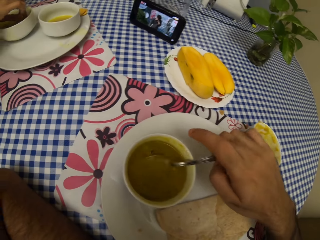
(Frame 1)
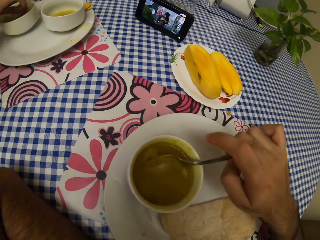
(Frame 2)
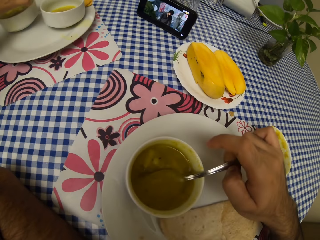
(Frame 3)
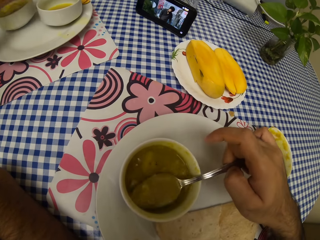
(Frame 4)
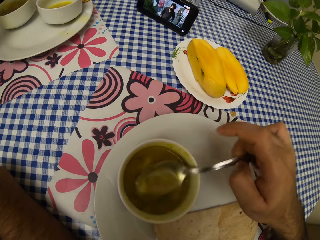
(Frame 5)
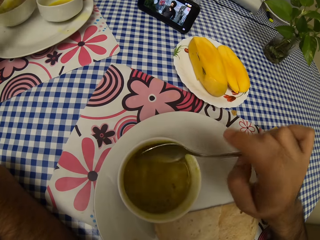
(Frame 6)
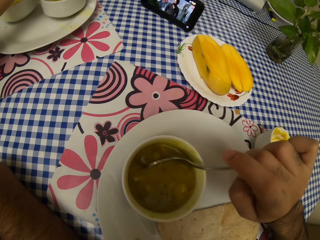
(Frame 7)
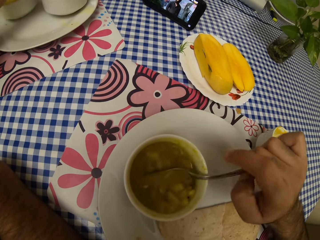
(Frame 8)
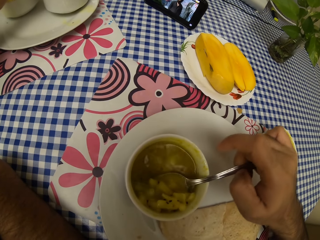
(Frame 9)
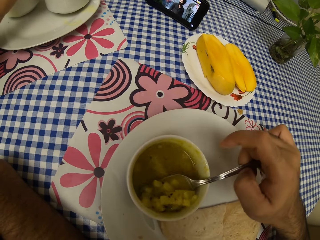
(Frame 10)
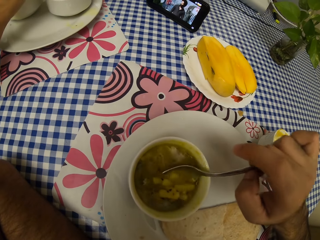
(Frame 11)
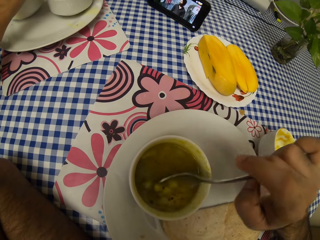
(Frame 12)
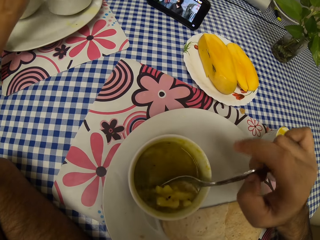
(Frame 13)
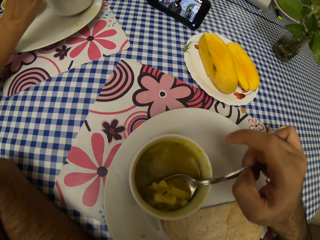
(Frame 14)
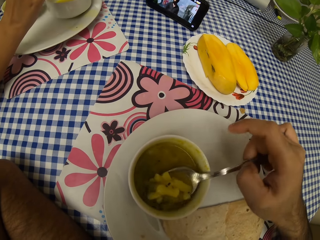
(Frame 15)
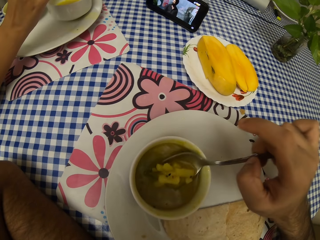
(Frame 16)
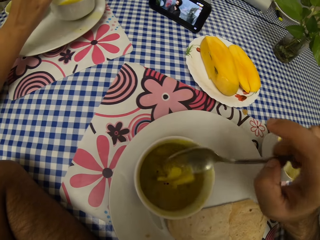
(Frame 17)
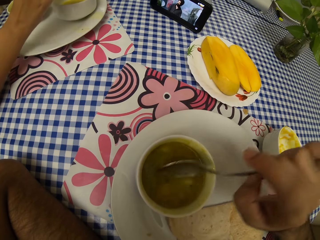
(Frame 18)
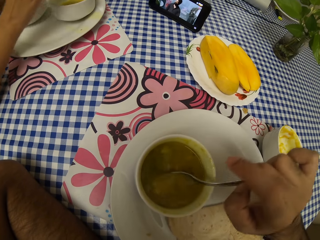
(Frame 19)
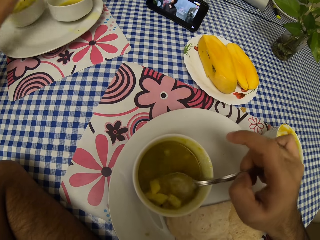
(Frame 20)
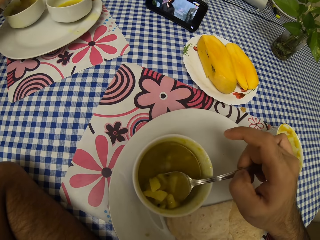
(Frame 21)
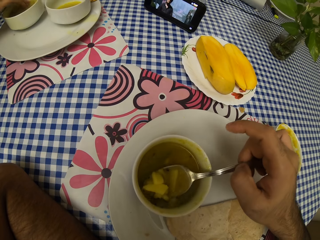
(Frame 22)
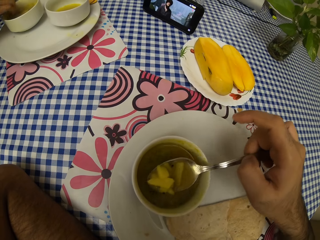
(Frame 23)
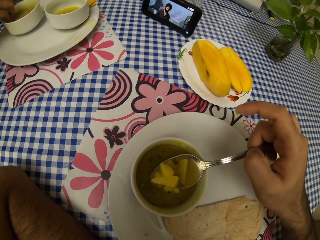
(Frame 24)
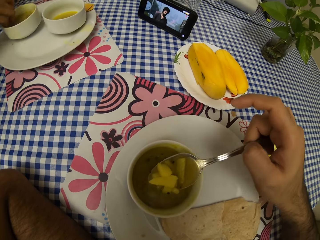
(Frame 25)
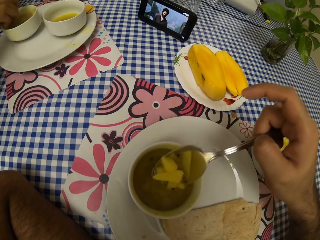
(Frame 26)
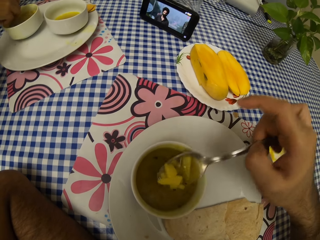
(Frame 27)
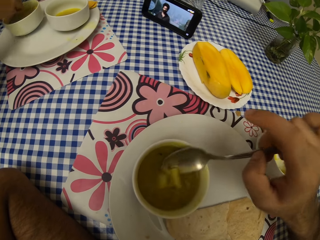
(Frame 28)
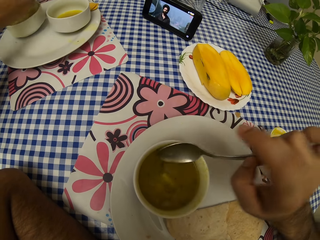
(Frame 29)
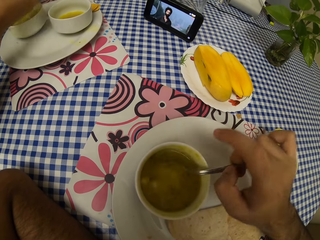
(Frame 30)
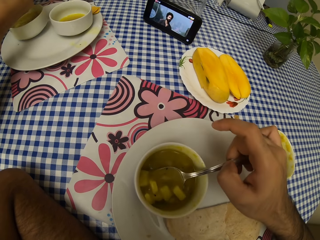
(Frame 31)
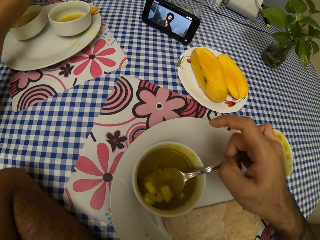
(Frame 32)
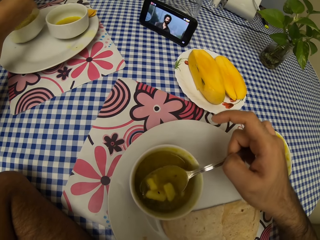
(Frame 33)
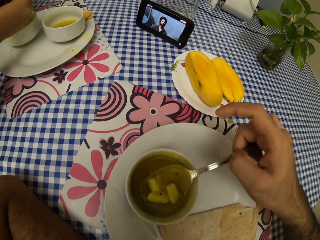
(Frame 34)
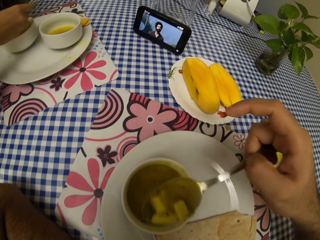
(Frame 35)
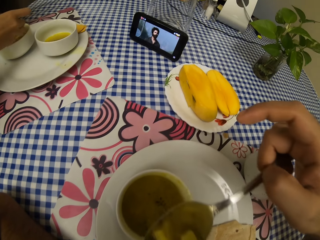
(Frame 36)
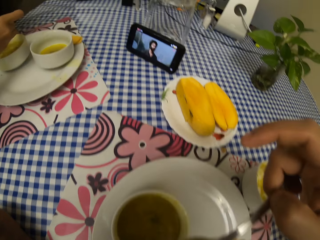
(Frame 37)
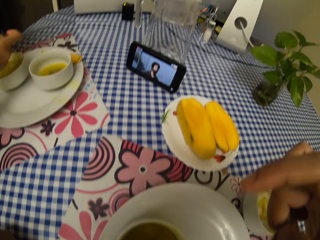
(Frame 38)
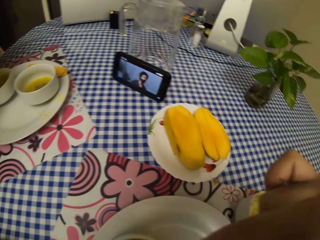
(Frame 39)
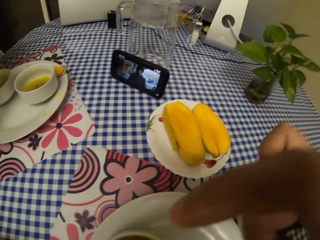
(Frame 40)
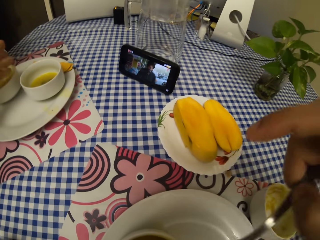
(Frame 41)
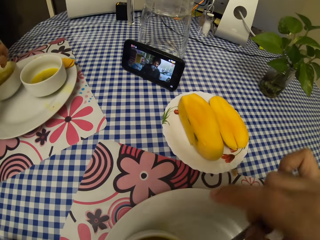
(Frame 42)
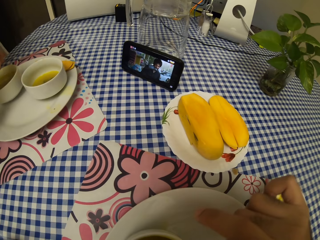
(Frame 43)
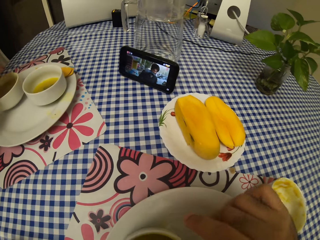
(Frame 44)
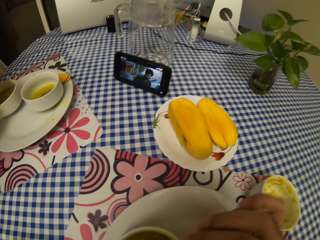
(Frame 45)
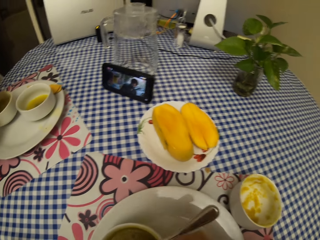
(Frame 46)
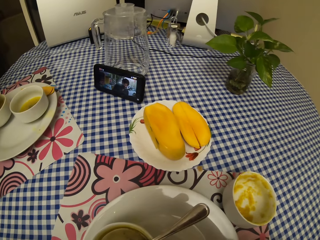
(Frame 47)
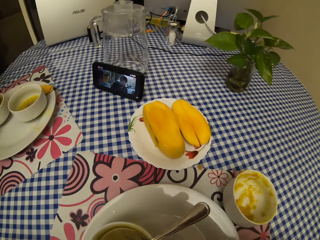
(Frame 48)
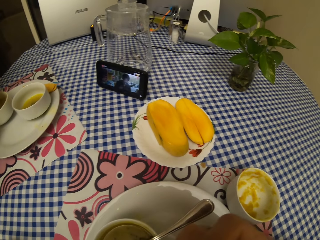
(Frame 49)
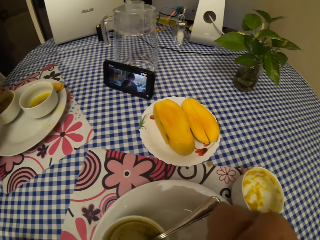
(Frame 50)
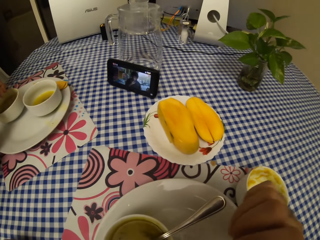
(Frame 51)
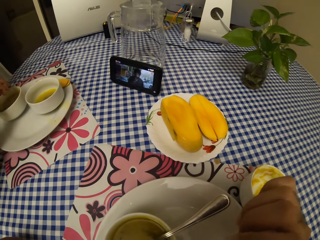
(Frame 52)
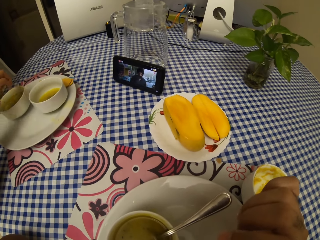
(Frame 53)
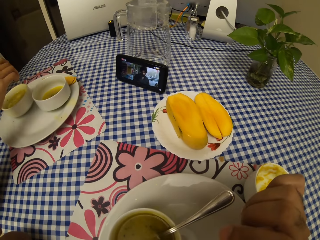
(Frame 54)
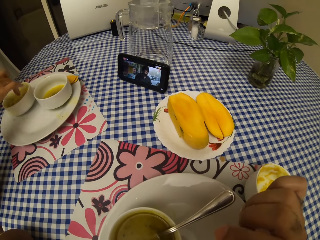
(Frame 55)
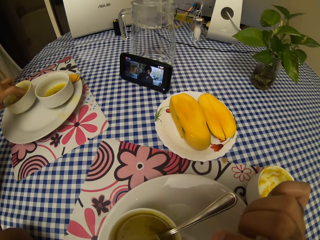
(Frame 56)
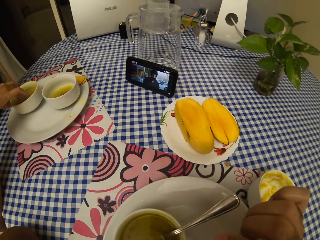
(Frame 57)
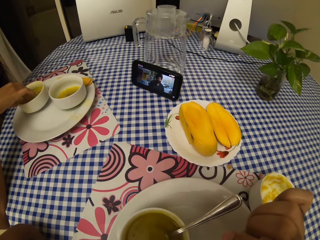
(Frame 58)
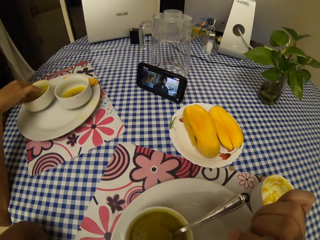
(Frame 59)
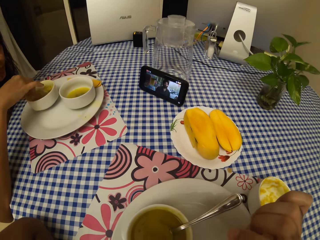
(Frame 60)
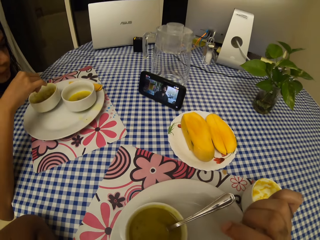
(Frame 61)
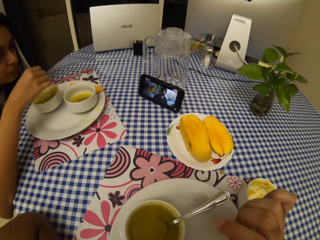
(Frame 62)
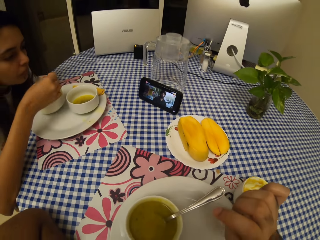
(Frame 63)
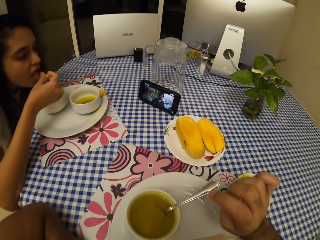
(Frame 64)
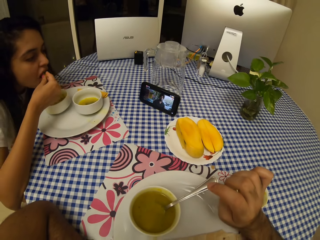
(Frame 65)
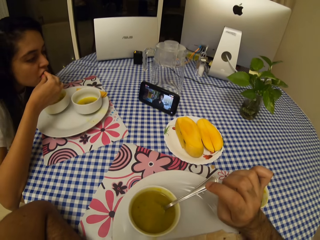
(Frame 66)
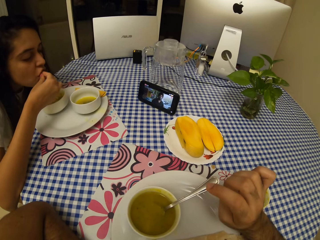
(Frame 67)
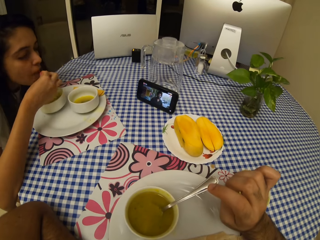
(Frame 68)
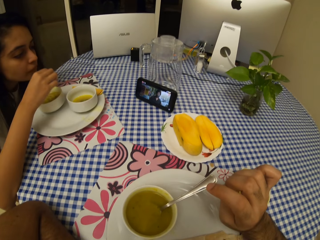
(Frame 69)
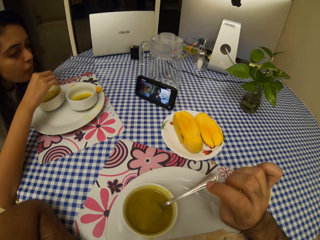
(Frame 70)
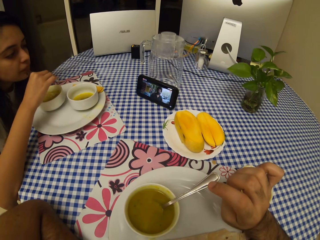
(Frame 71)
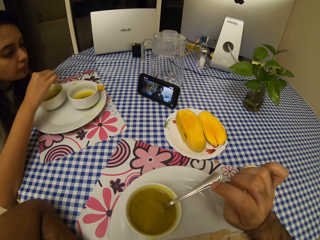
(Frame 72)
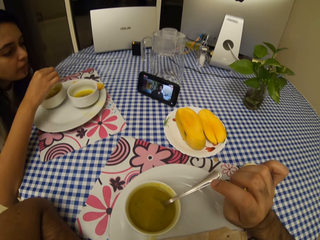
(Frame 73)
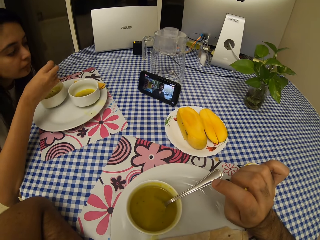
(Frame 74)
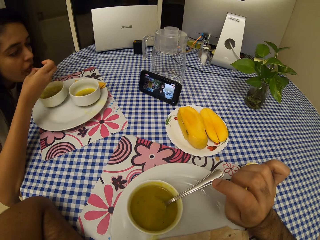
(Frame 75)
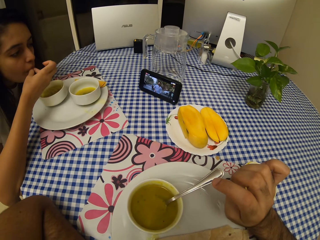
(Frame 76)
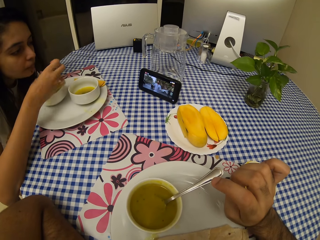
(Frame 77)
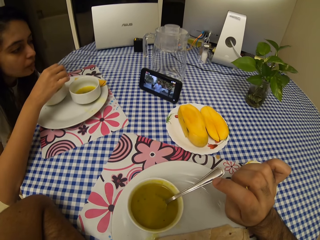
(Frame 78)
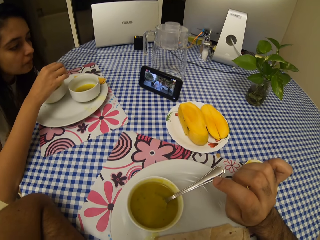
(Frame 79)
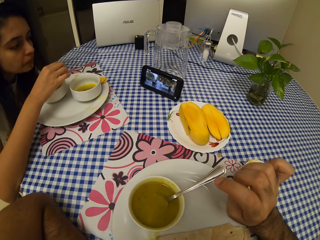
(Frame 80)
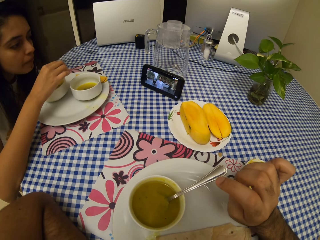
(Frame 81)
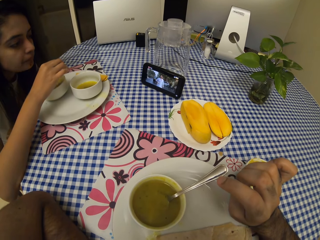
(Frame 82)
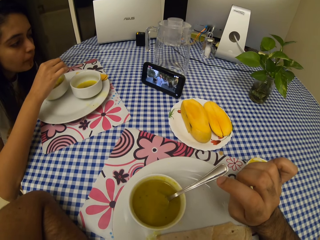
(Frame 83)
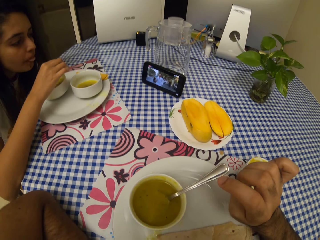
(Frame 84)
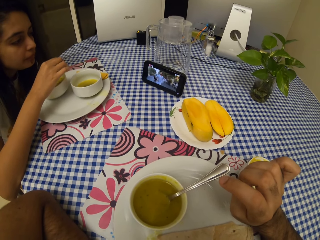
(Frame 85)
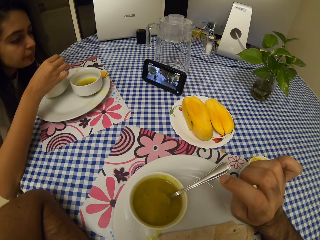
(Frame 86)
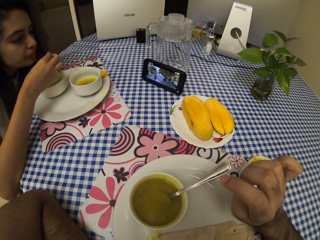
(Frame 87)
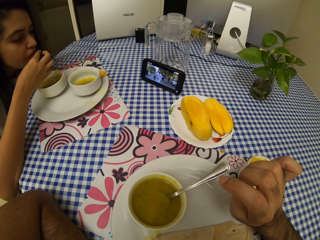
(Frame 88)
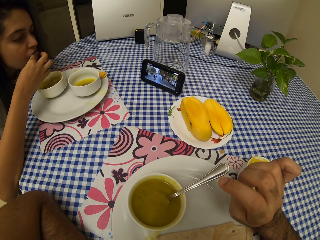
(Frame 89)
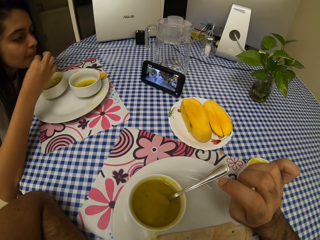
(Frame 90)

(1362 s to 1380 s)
The camera wearer mixes the food. They scoop food with the spoon. They eat from the spoon. They put the spoon in a bowl. A woman eats food with her hand.

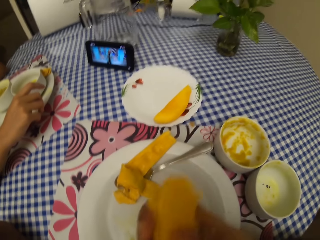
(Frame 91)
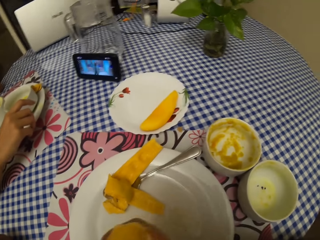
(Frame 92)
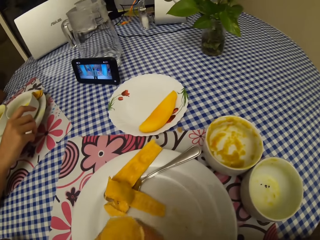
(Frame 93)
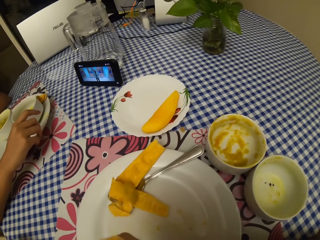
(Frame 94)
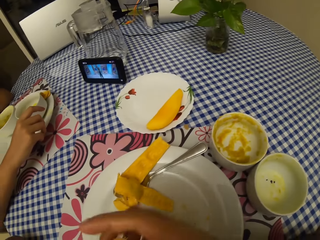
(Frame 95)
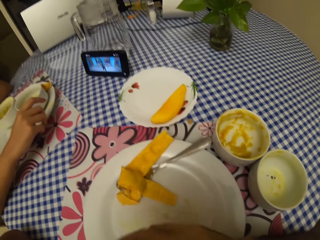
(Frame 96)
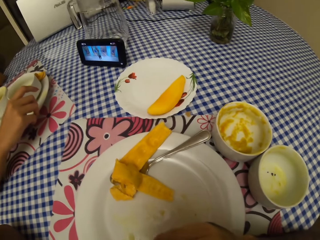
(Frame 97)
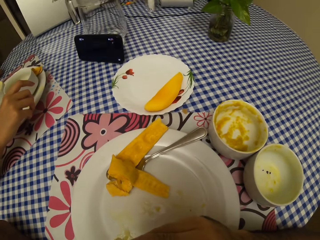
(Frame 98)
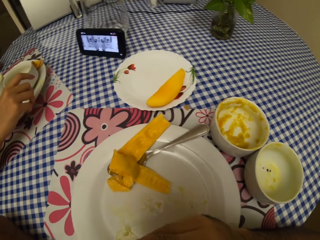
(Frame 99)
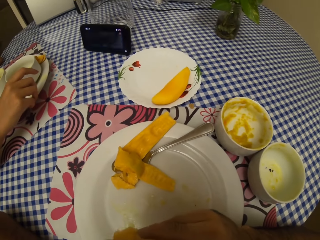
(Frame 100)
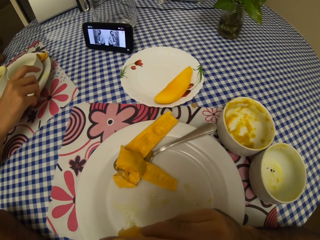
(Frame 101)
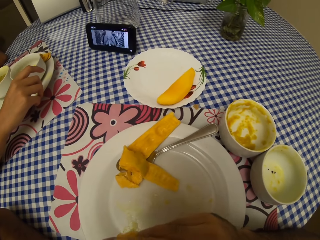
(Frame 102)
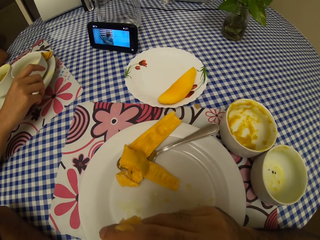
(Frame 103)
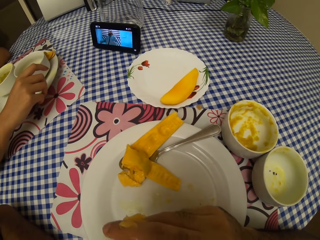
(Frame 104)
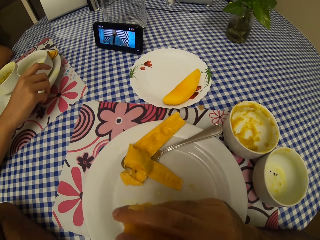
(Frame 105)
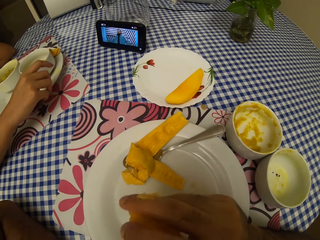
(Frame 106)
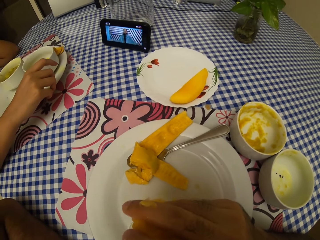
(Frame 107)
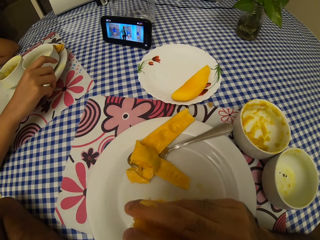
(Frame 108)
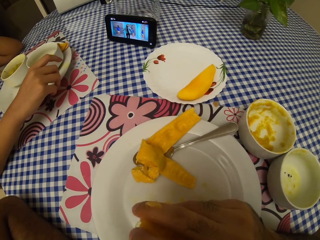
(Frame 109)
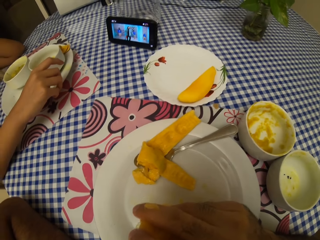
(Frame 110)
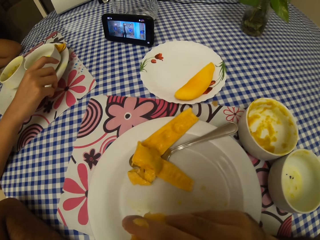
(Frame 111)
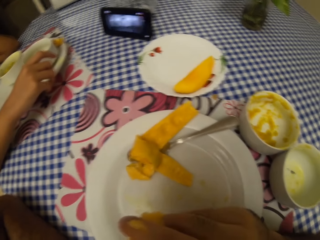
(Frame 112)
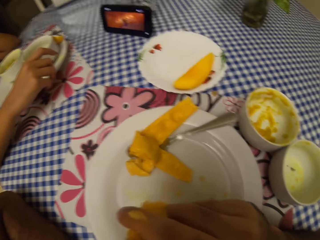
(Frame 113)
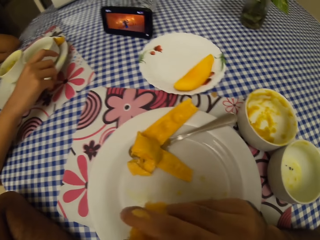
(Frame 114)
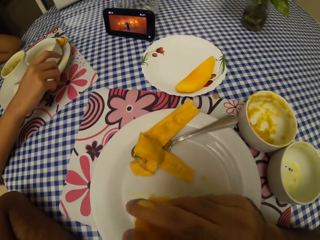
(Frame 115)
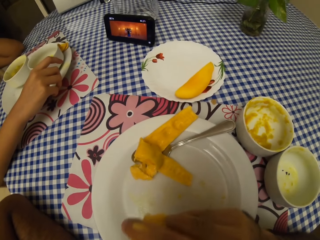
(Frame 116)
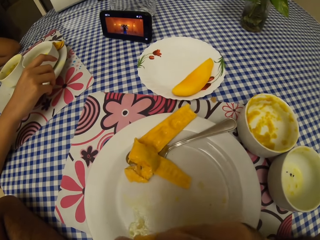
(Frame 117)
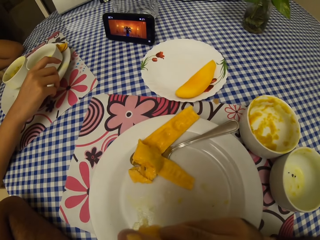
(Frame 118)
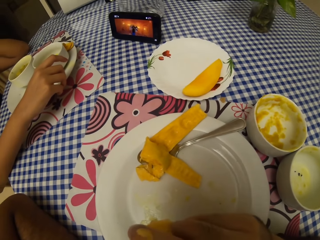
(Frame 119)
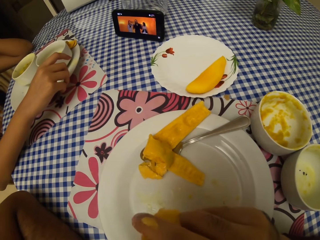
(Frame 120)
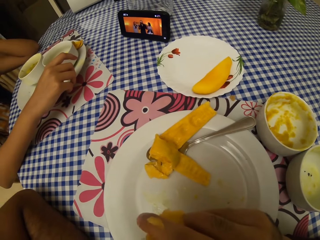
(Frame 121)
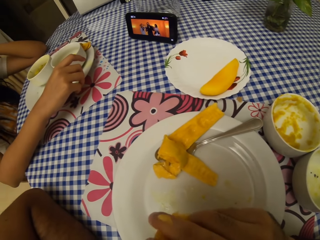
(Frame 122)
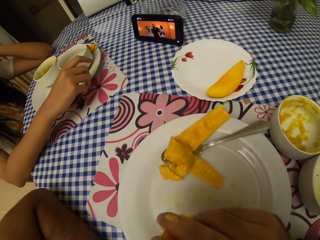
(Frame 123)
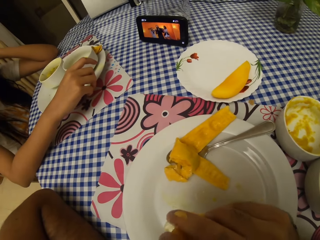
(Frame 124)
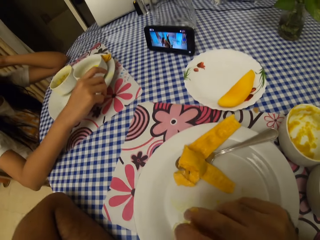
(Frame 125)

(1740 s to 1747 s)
The camera wearer eats the mango piece.
